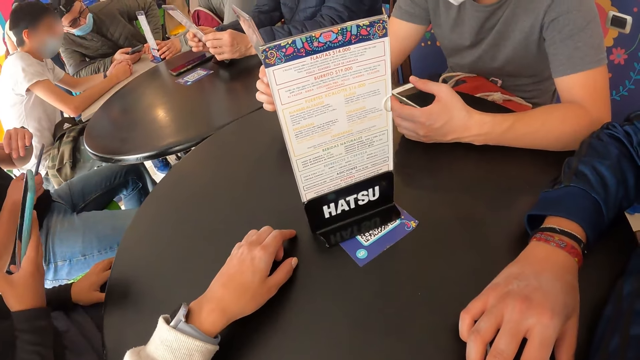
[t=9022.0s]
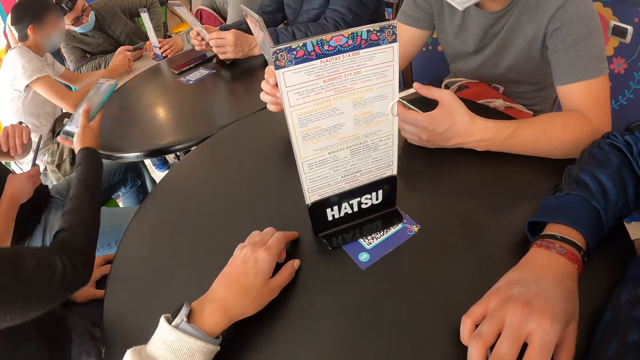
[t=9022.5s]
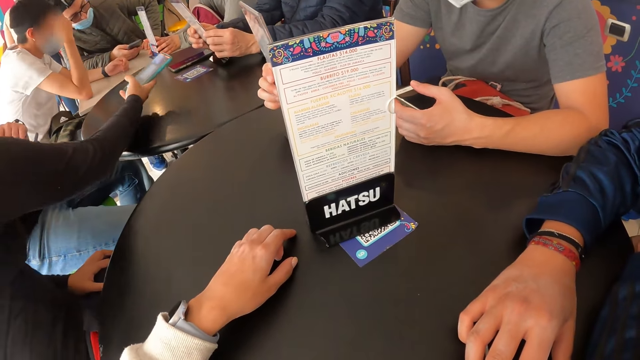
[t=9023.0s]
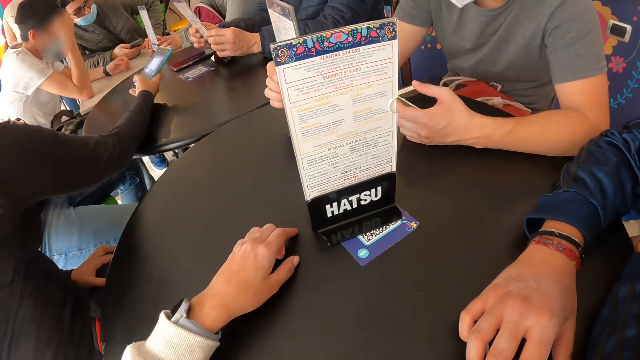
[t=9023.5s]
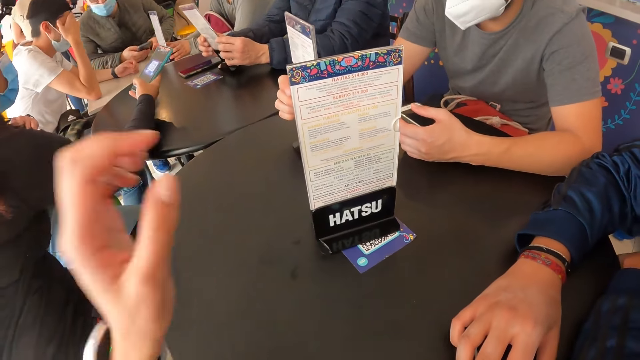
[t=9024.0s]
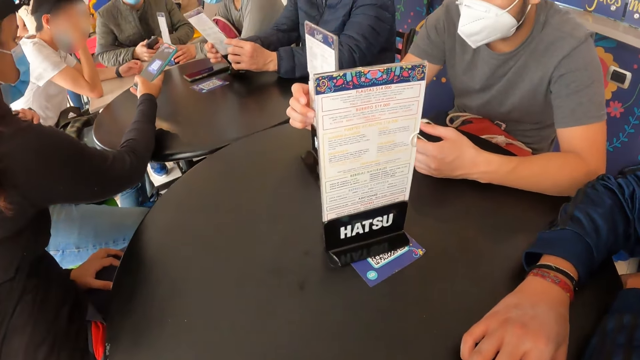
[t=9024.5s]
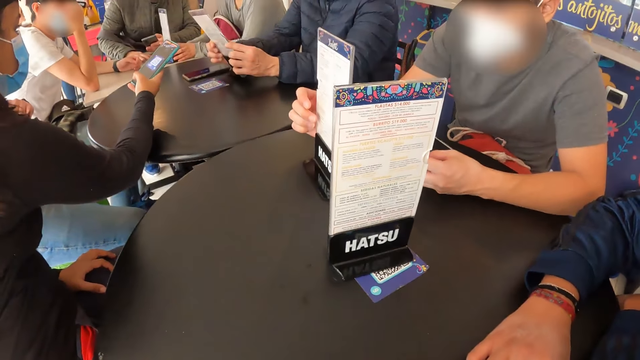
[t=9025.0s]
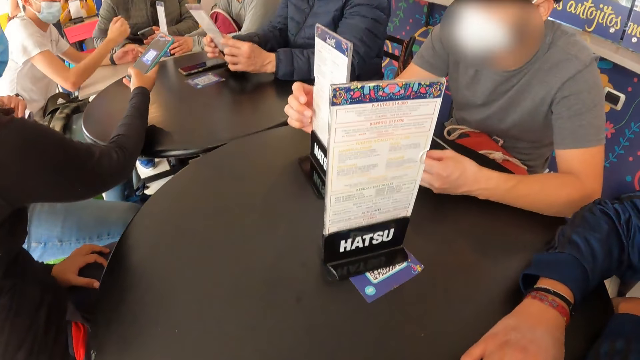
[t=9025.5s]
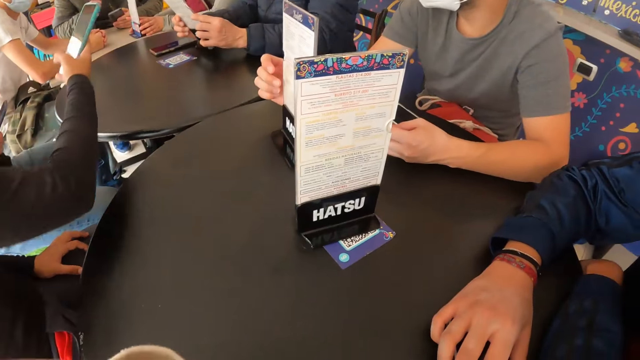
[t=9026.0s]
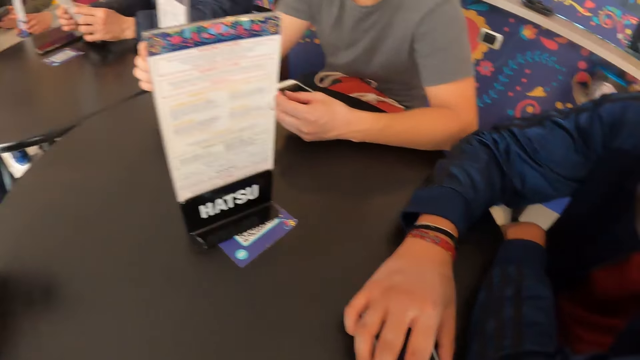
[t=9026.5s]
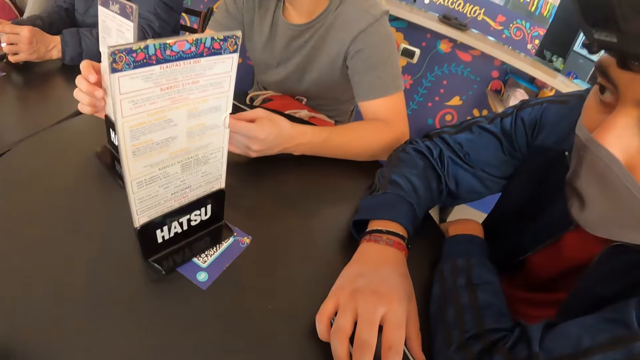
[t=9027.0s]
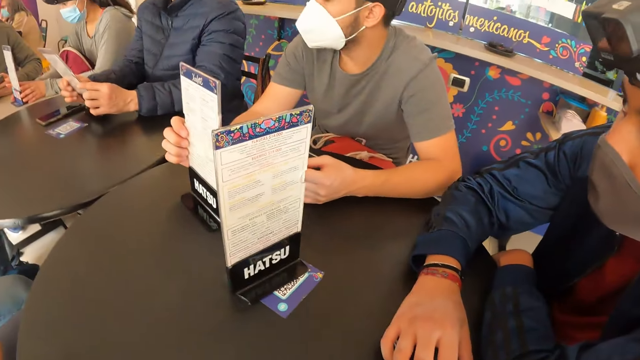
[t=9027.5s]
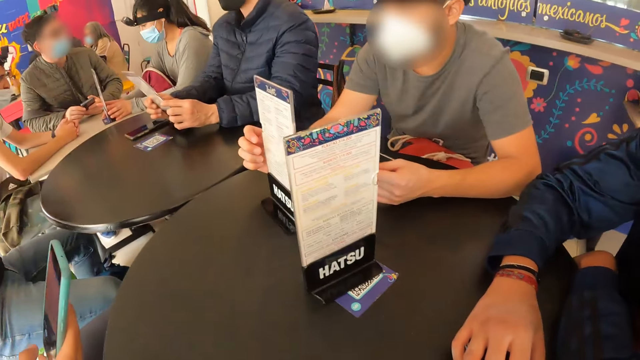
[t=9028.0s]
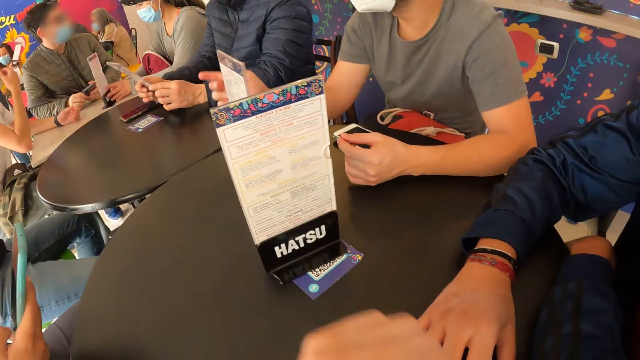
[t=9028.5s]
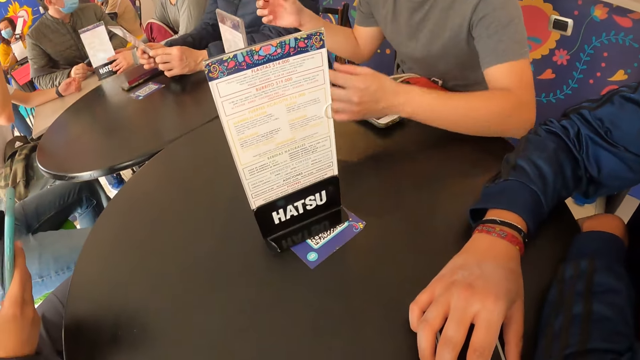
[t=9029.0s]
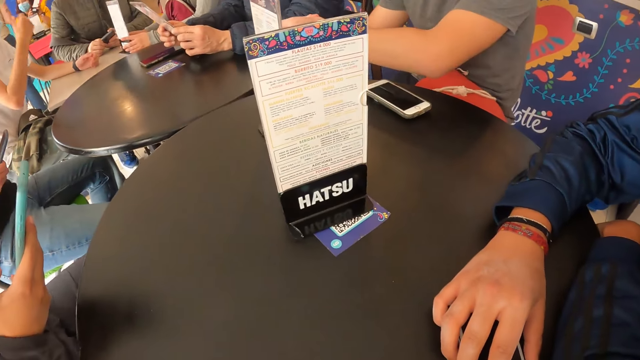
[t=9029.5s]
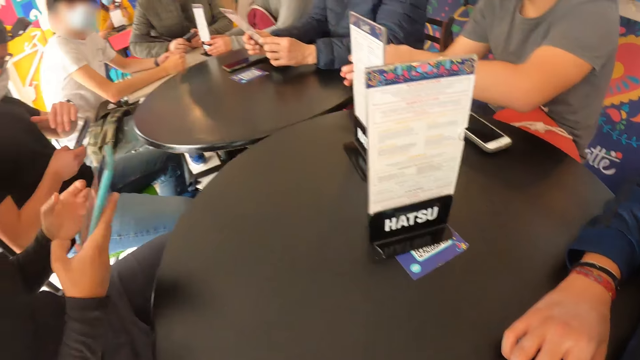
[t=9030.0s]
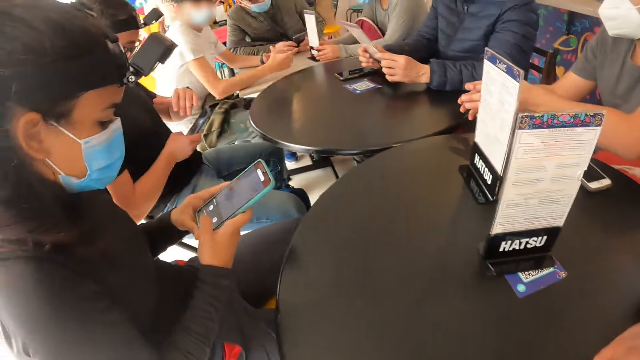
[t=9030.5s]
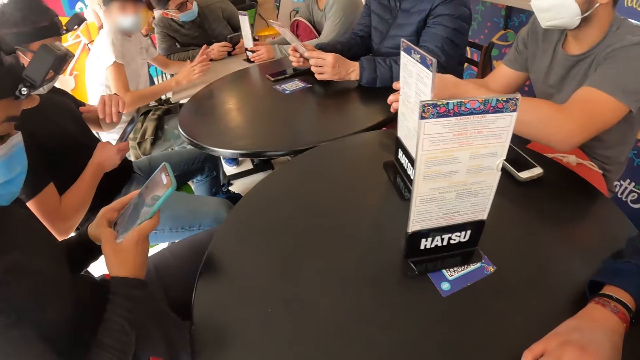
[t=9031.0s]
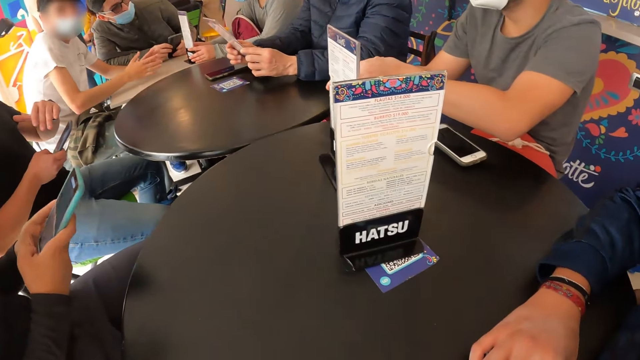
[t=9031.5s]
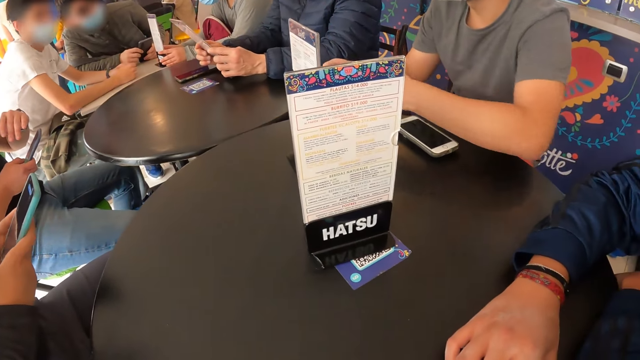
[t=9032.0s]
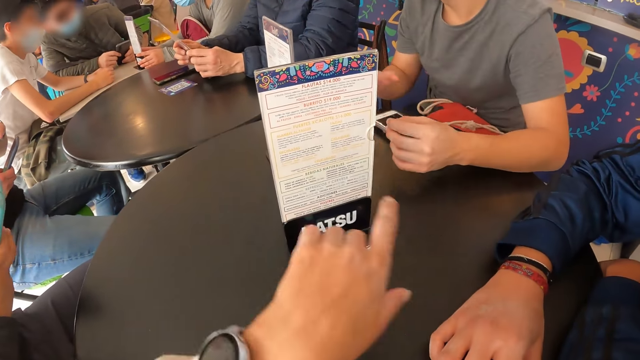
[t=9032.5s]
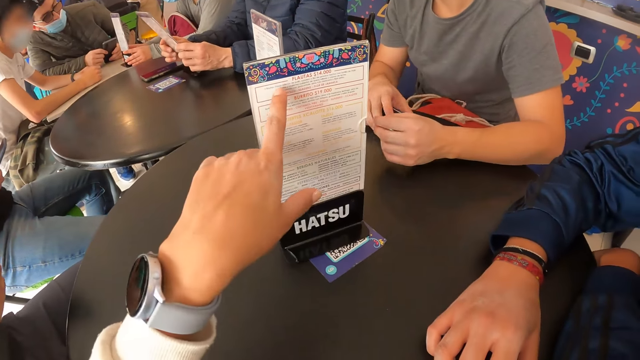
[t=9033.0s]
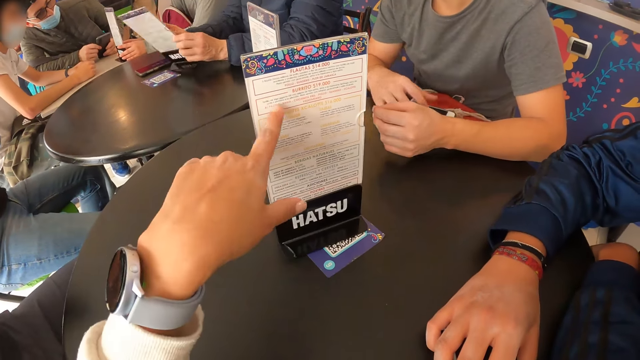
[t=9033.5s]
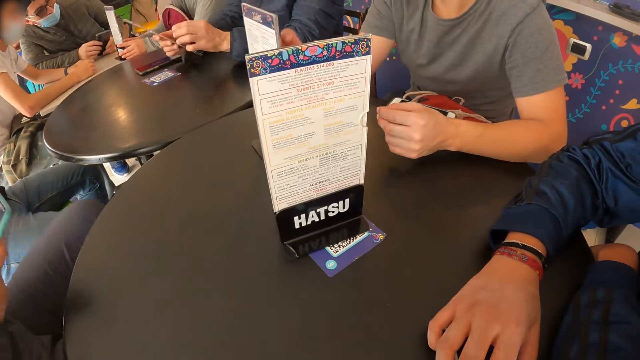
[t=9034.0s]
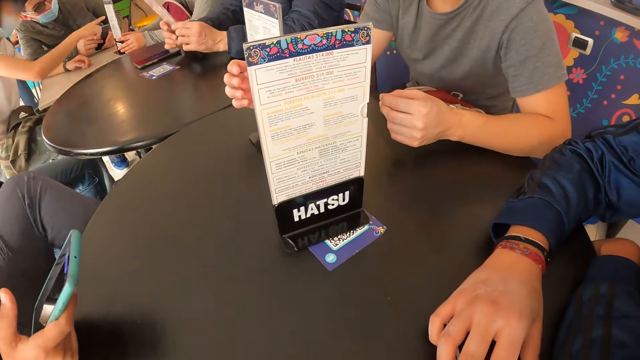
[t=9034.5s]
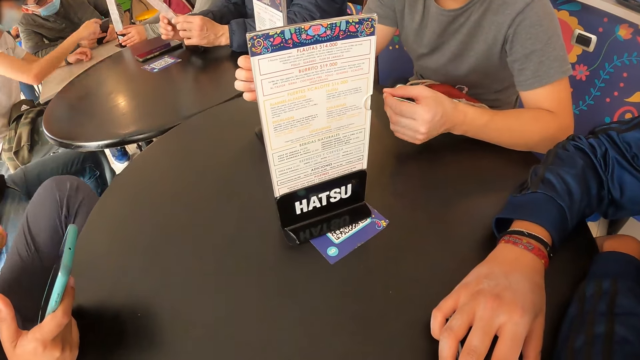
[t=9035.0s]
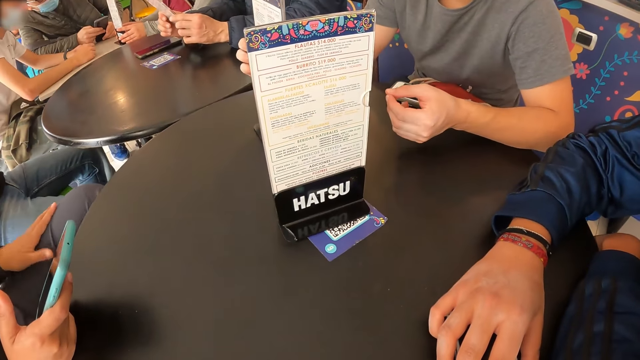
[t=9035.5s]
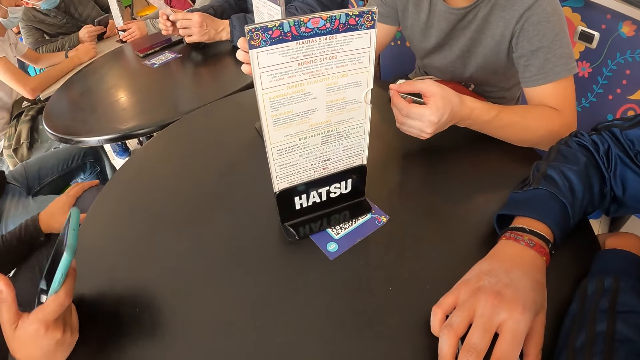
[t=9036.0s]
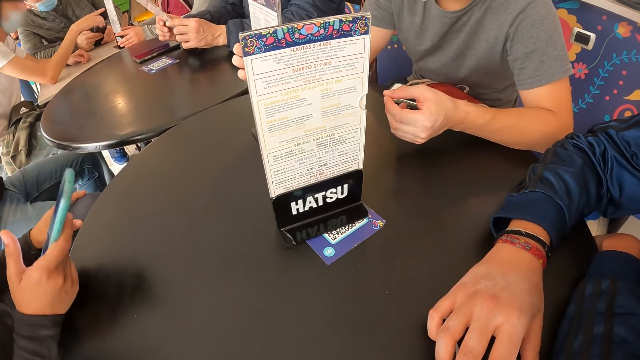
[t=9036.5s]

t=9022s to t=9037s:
A woman puts the hand on the table and puts the hand down. The camera wearer puts the hand down. The woman scrolls the phone. The camera wearer interacts with the menu on the table with her left hand. A man touches the menu.

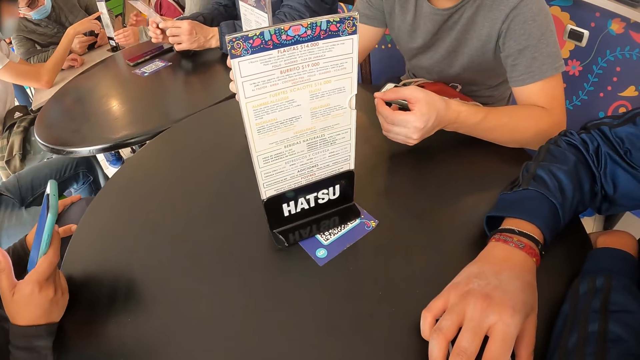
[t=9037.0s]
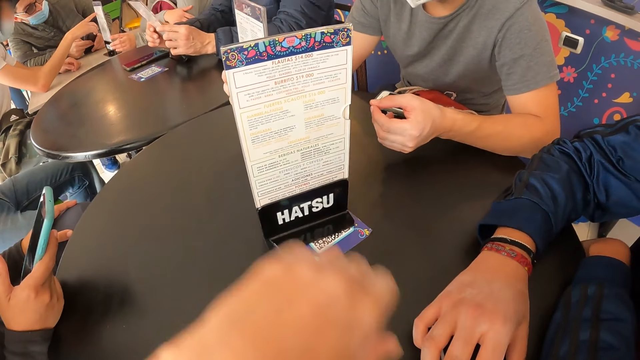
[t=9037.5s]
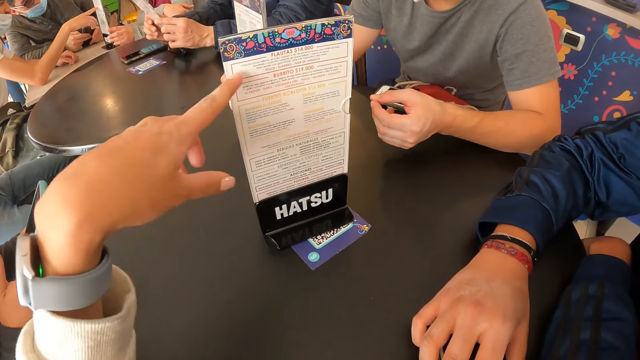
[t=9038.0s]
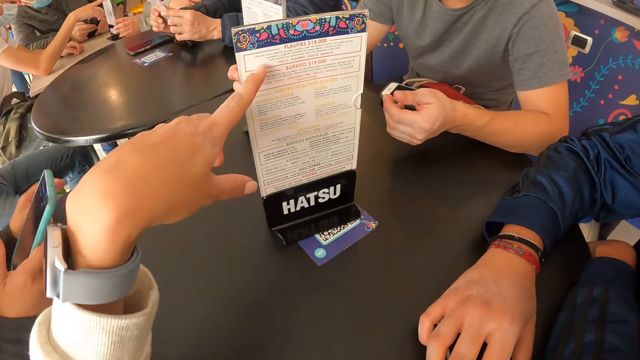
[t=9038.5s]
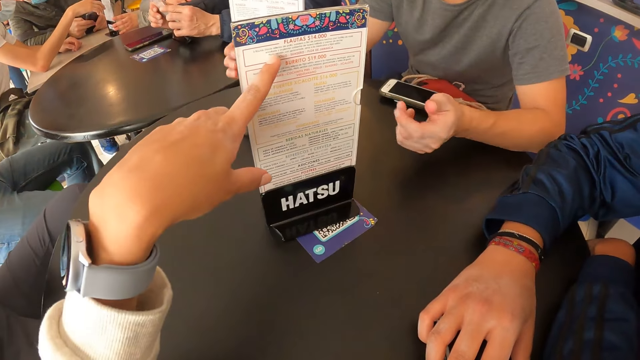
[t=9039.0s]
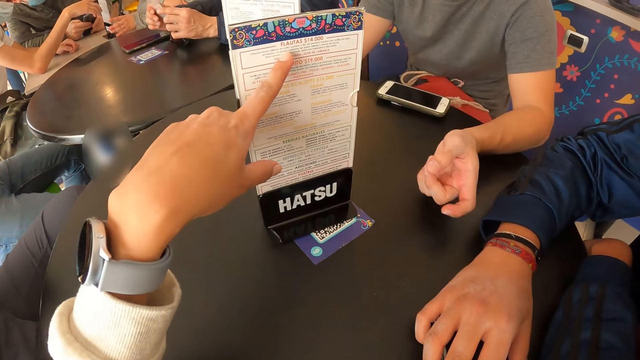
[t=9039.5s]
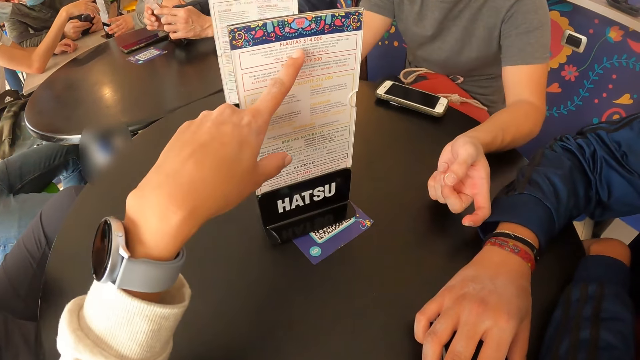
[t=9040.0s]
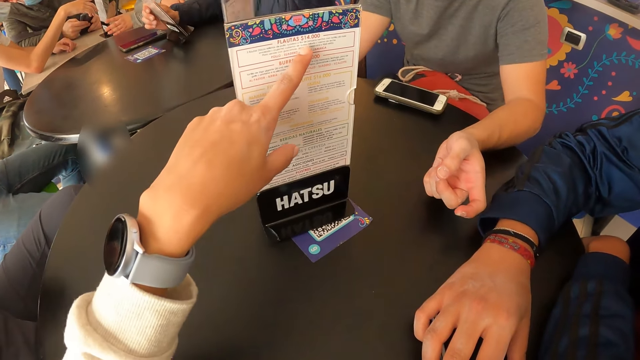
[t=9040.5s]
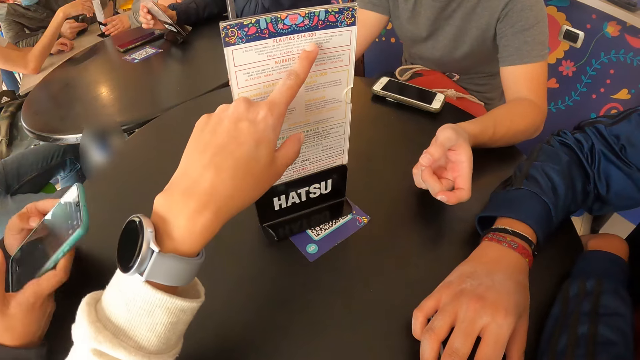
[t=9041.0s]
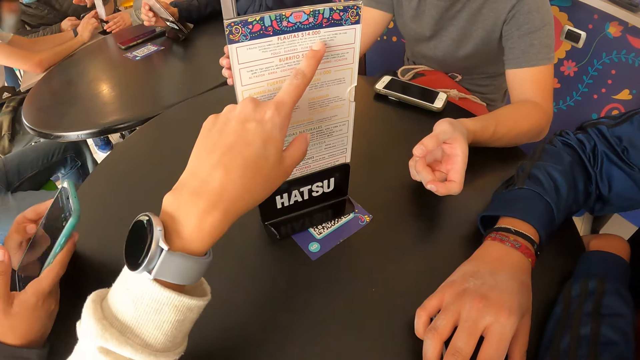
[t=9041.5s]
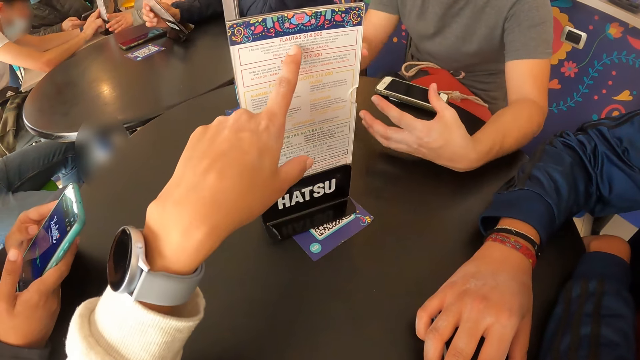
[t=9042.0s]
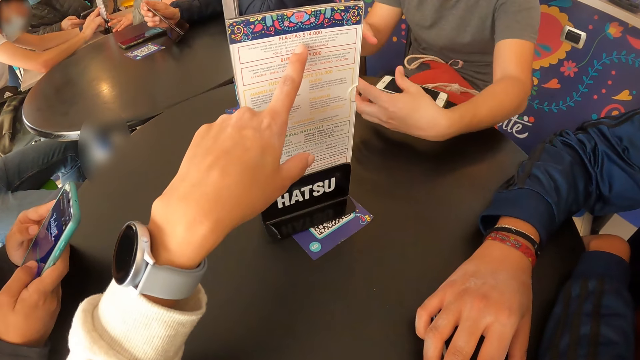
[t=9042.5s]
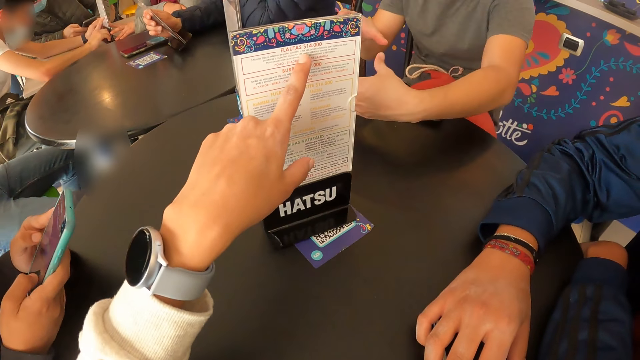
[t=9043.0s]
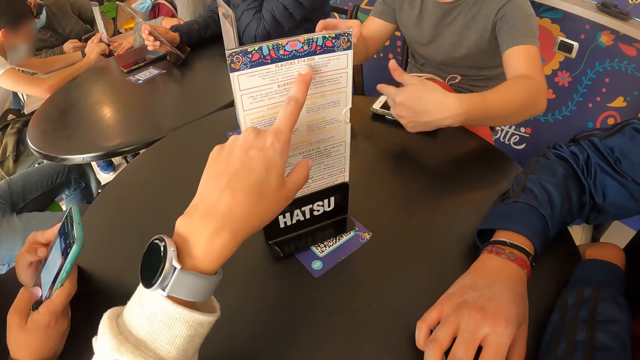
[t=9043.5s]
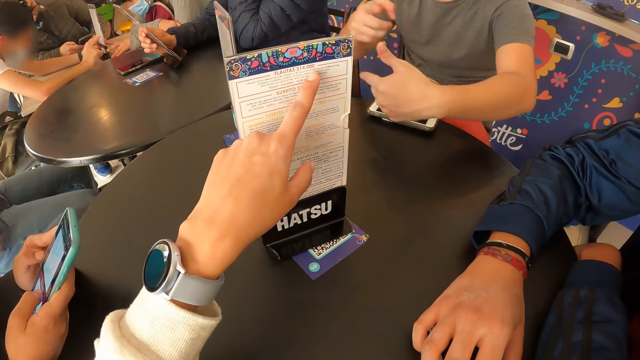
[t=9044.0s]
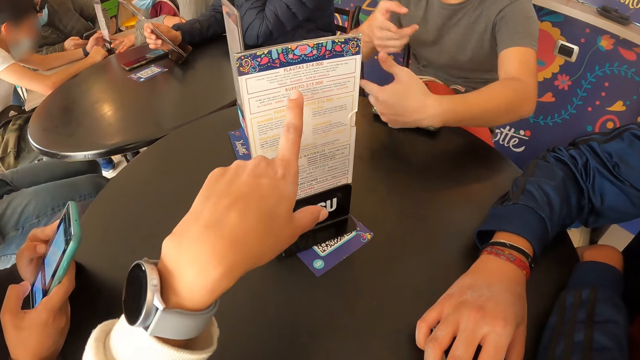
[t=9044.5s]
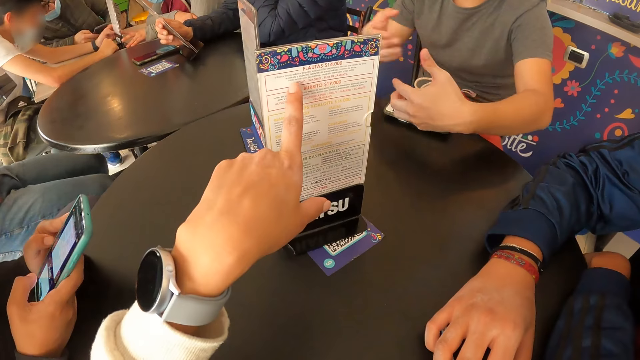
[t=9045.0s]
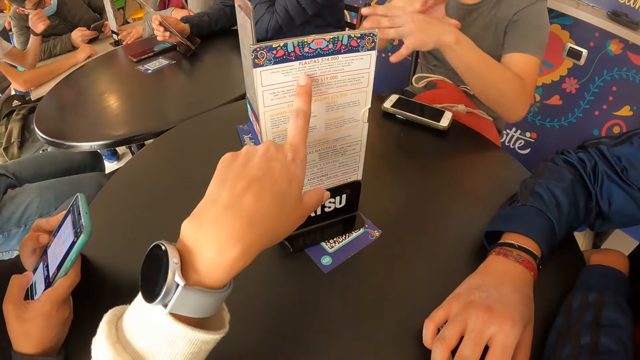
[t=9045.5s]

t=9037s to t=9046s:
A man touches the menu. The camera wearer touches the menu. The man motions with both hands.
